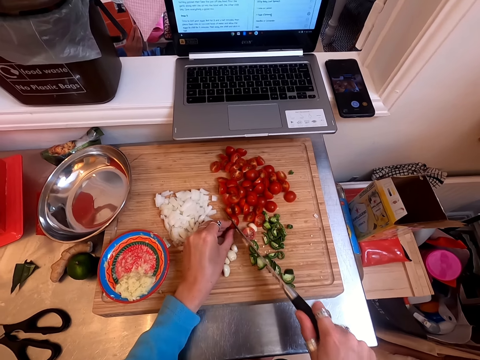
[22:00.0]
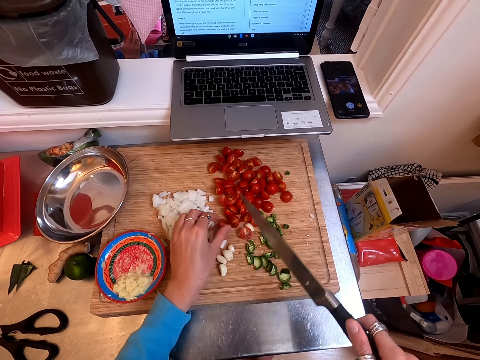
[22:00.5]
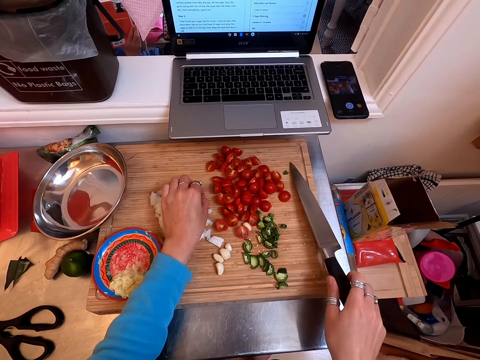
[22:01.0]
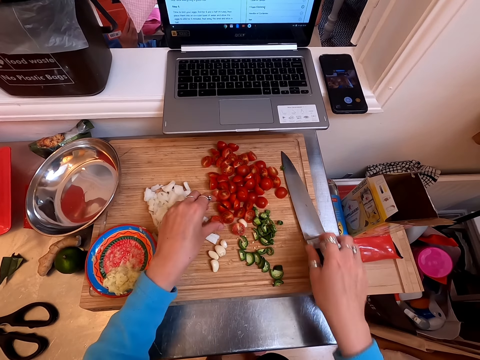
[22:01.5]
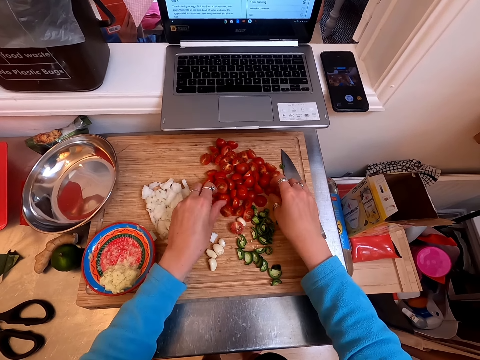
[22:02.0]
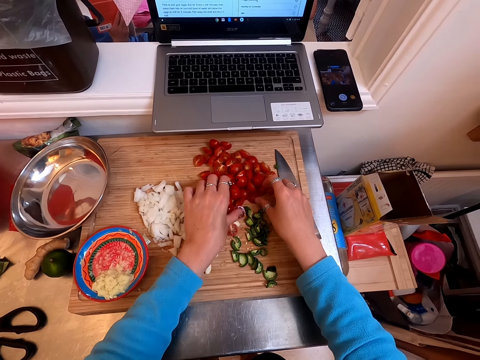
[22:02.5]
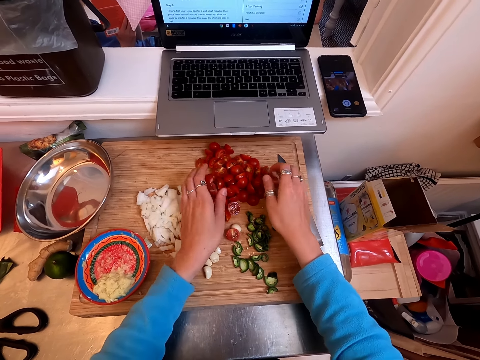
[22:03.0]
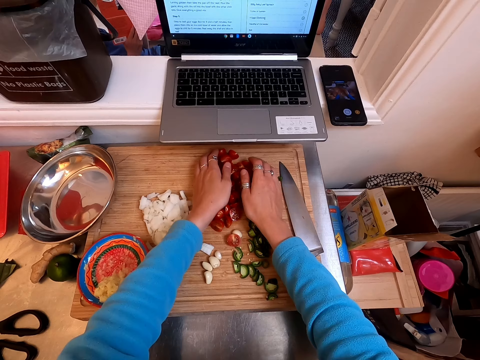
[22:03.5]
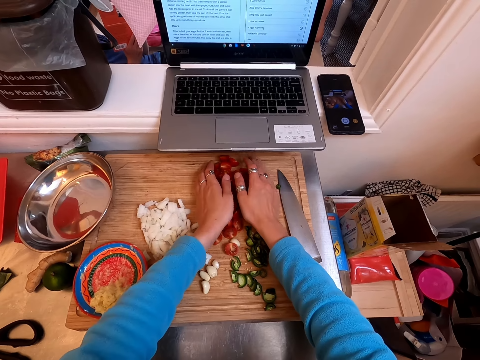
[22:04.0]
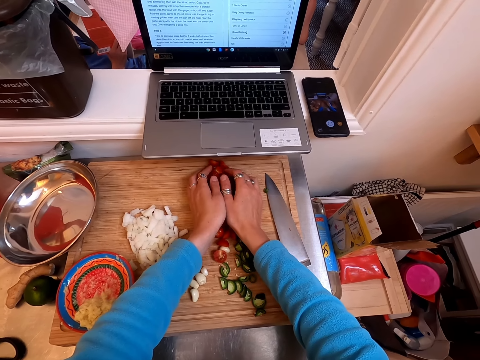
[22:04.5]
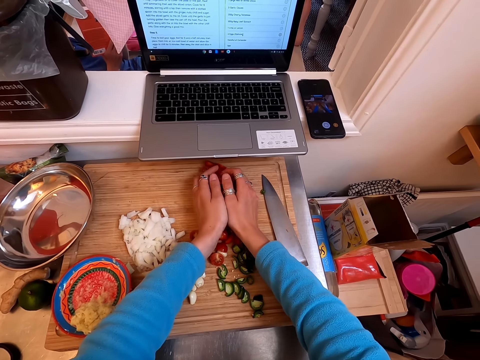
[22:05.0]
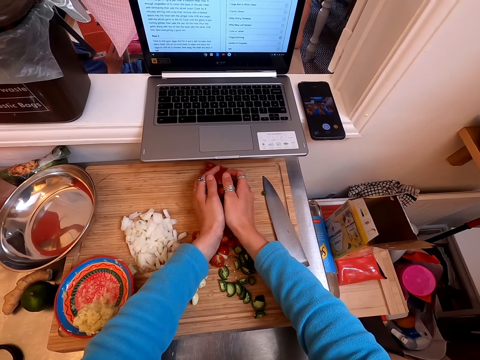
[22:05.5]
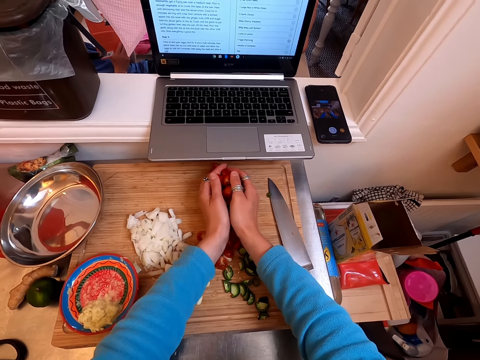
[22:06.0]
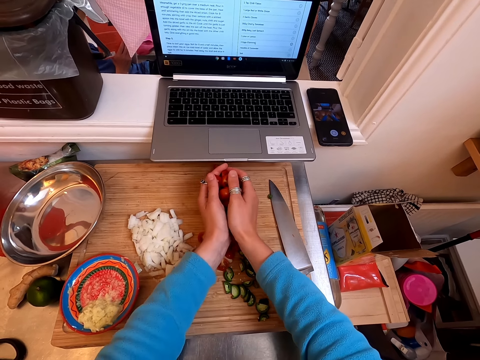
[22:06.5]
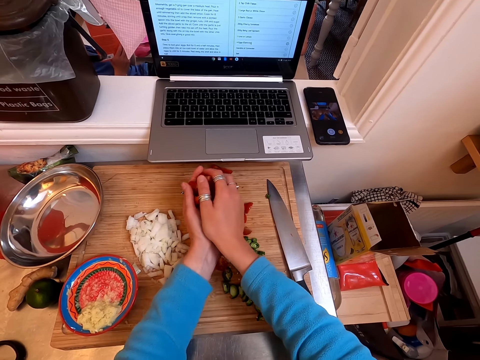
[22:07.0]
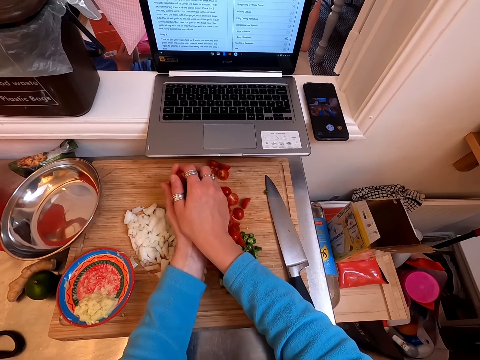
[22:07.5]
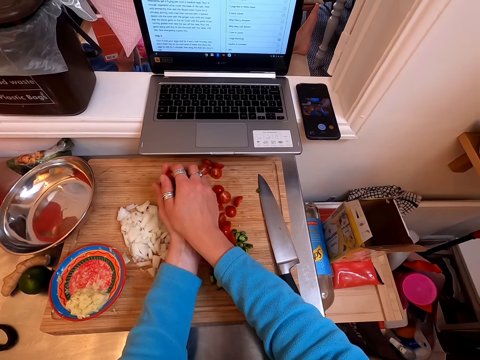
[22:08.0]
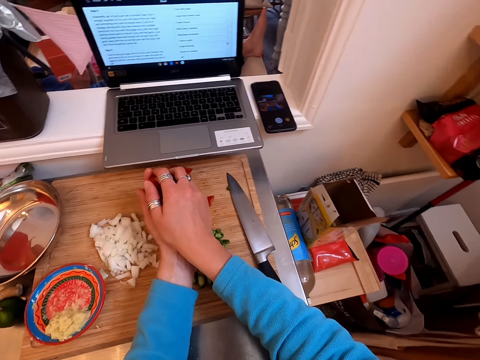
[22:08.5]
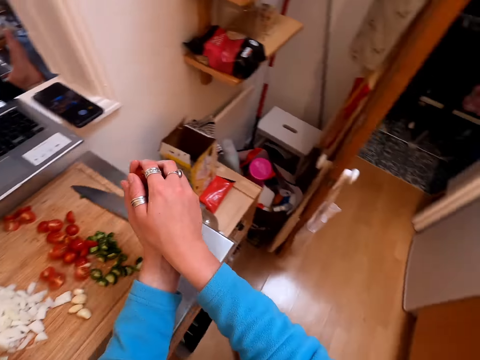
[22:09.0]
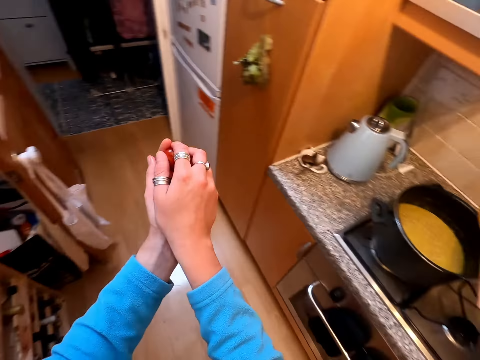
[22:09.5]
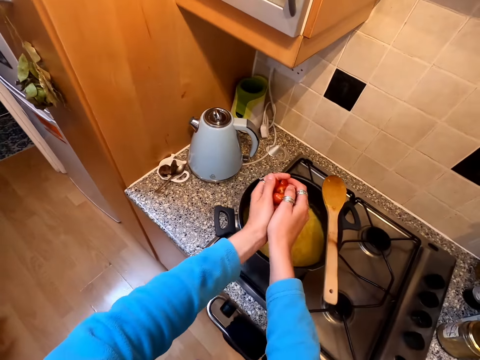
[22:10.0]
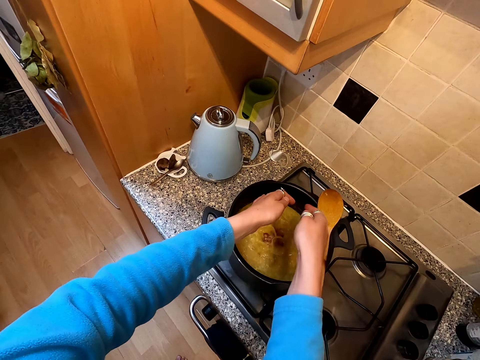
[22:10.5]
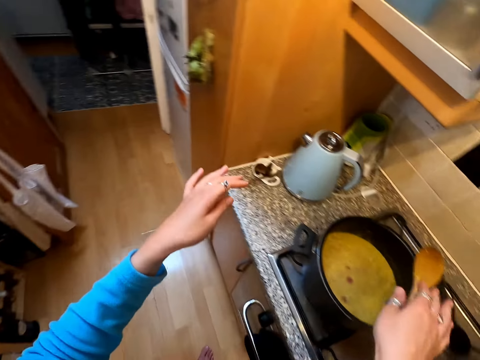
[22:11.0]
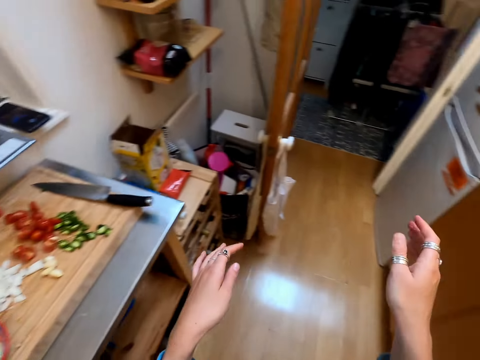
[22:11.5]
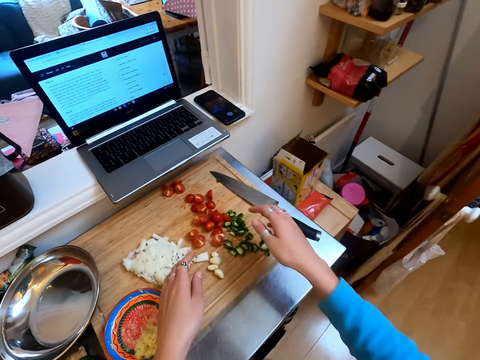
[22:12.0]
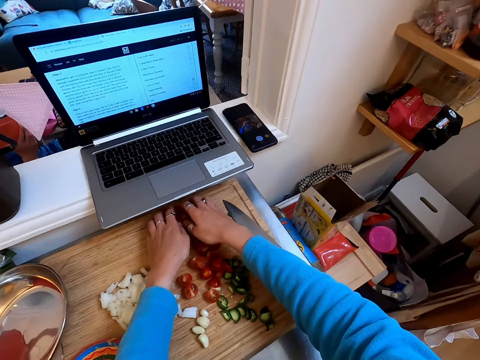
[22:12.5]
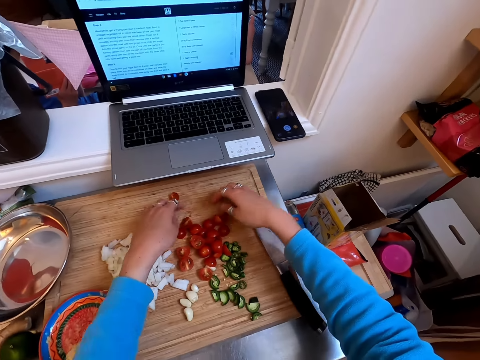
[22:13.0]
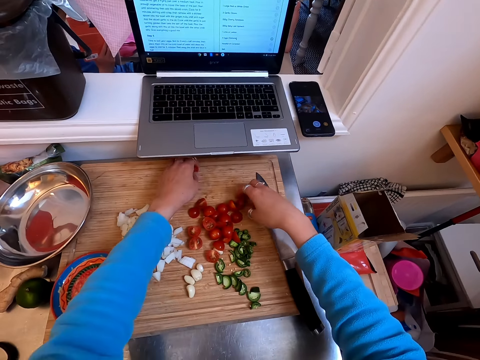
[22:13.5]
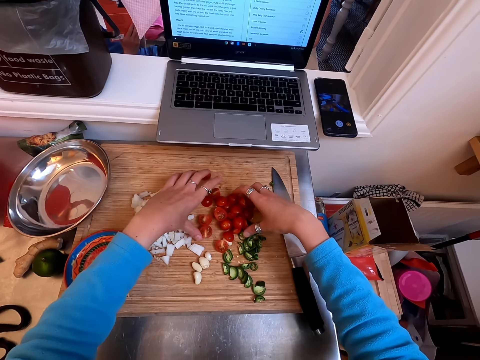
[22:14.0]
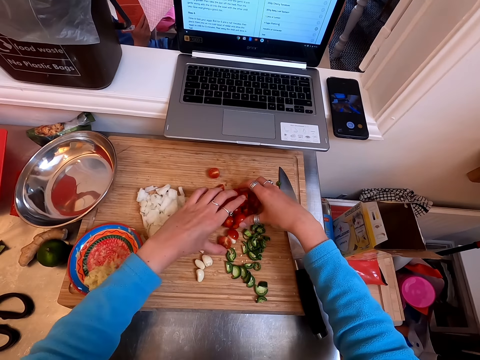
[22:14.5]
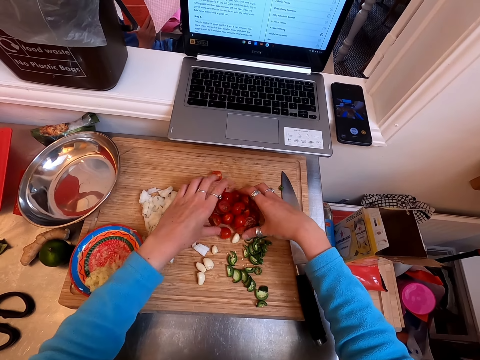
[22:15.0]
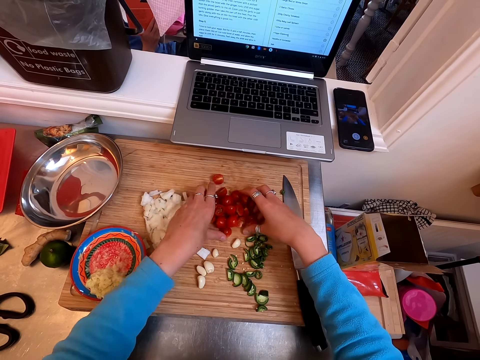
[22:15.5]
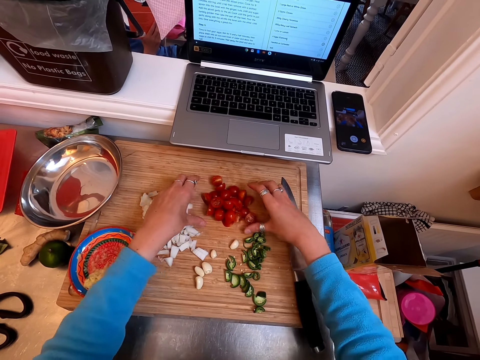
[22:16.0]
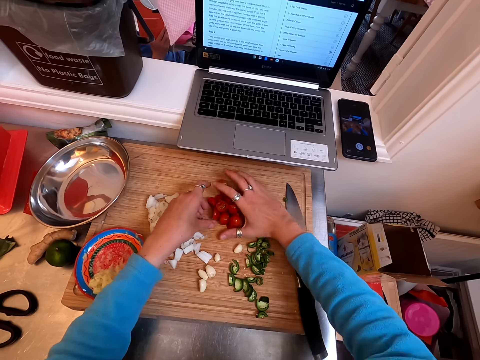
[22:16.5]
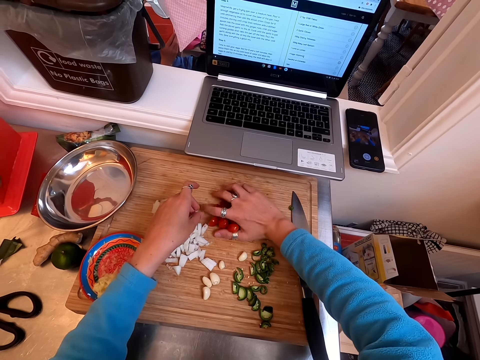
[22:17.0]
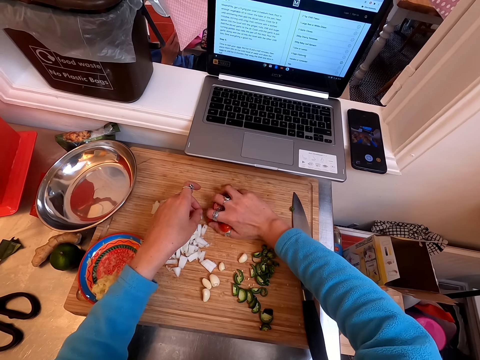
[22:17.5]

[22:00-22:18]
The camera wearer cuts grape tomatoes into two halves. They put the knife down, assemble the tomato pieces, and pick cherries with hands. They grab the tomatoes and turn around. They put the tomatoes in the soup. They turn back and assemble the tomato pieces.

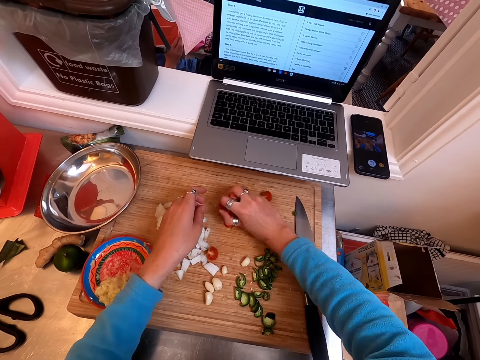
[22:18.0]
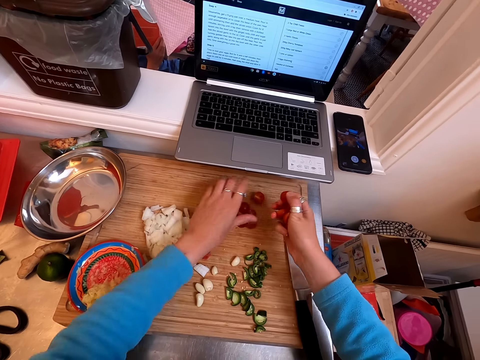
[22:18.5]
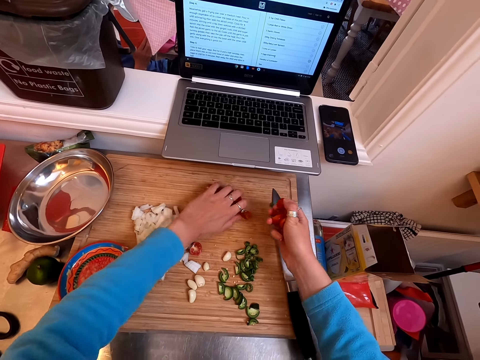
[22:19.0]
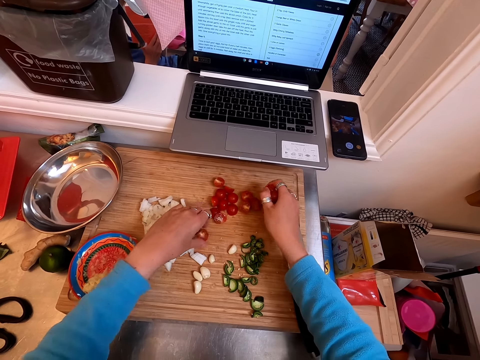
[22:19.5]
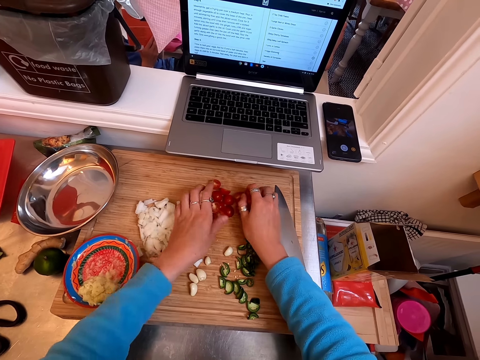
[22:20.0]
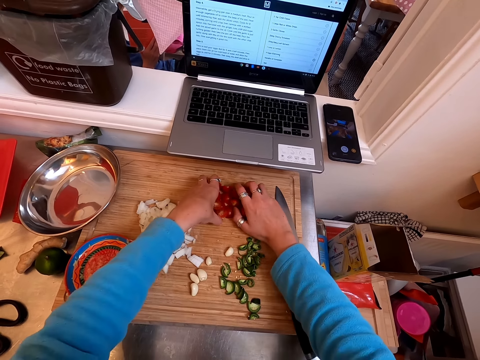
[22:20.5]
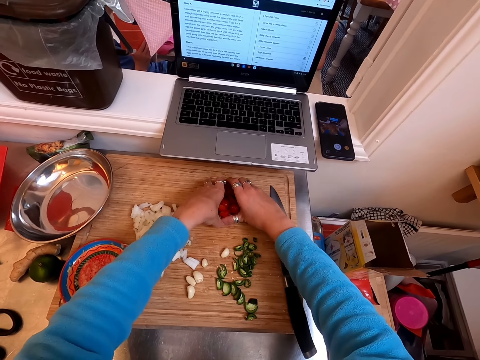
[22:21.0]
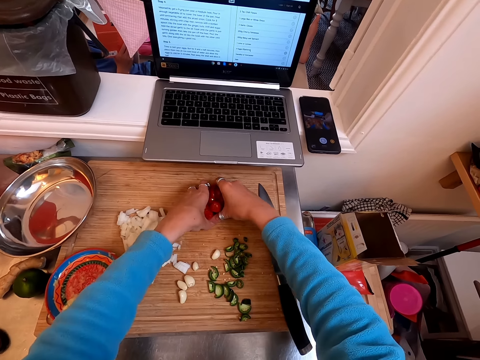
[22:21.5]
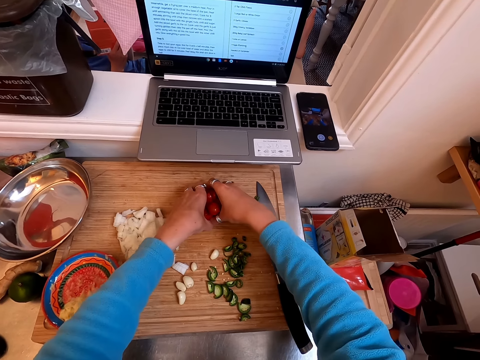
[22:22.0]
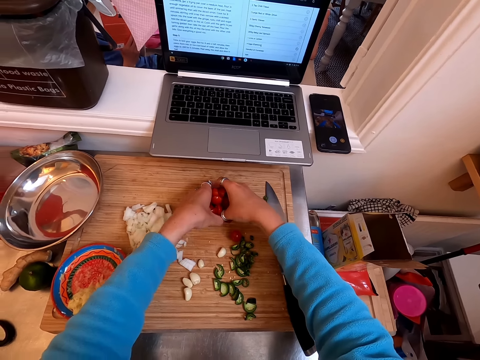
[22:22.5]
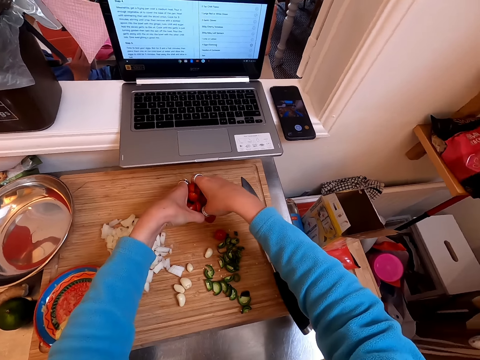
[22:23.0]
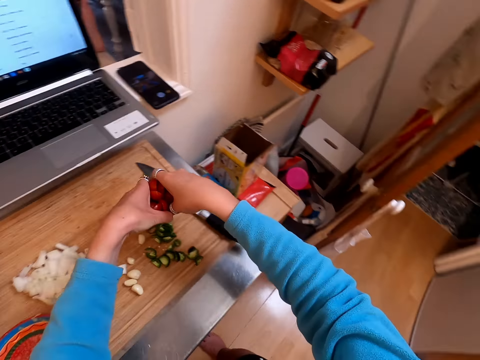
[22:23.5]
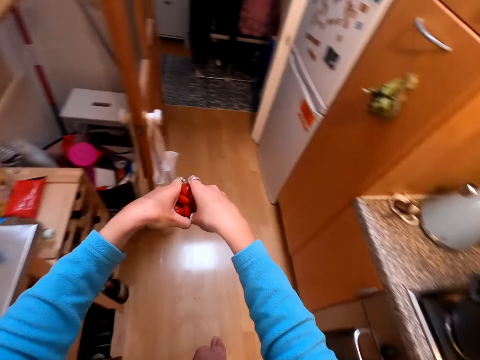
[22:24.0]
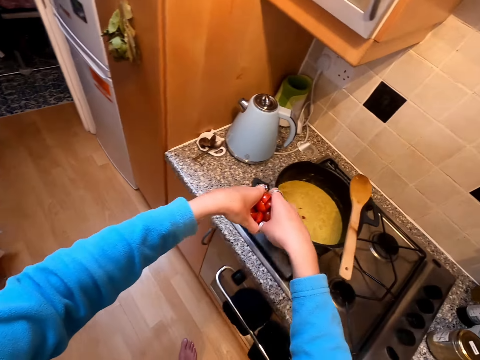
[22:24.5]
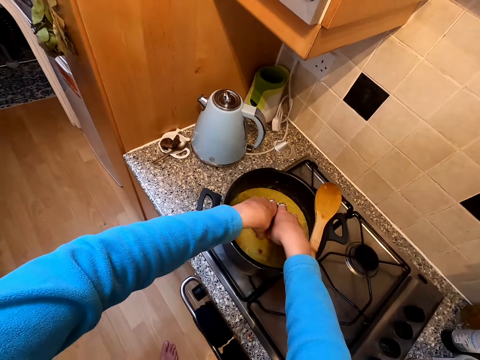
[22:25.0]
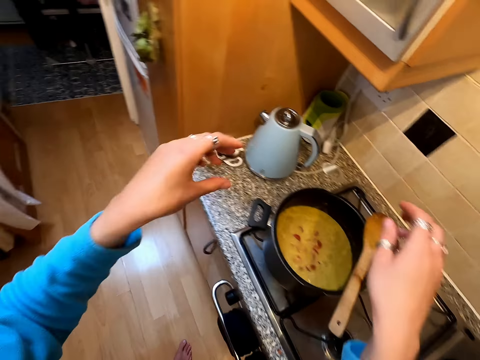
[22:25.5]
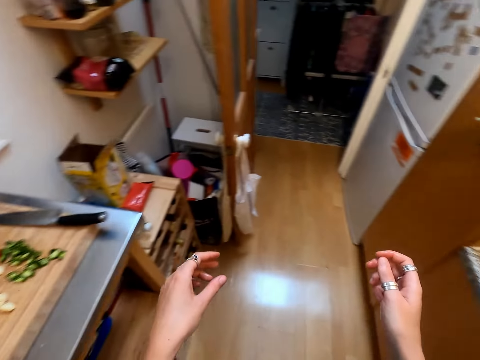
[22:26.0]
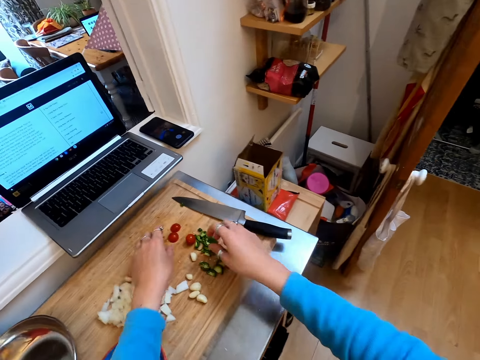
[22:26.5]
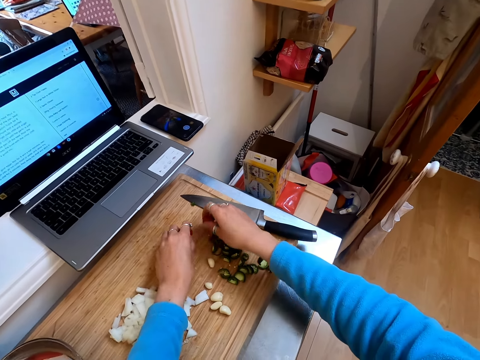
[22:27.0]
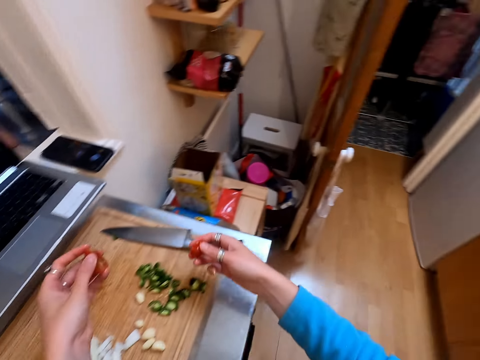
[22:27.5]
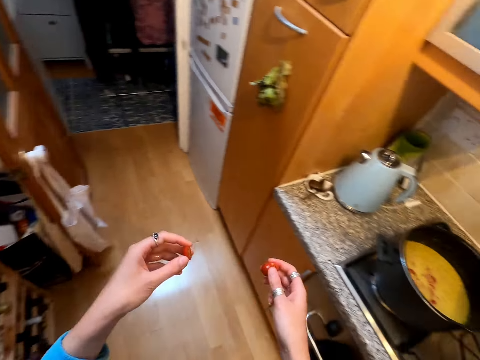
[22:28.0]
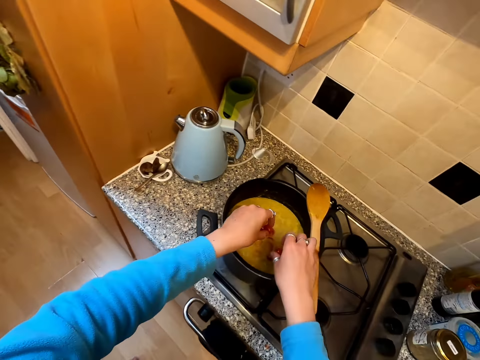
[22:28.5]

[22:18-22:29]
The camera wearer grabs tomatoes. They turn around. They put the tomatoes in the soup. They turn back and pick tomato pieces.
